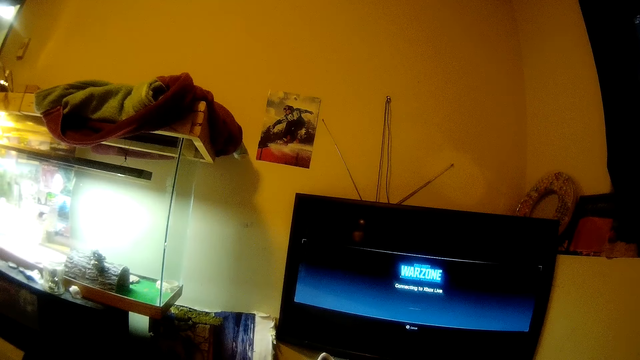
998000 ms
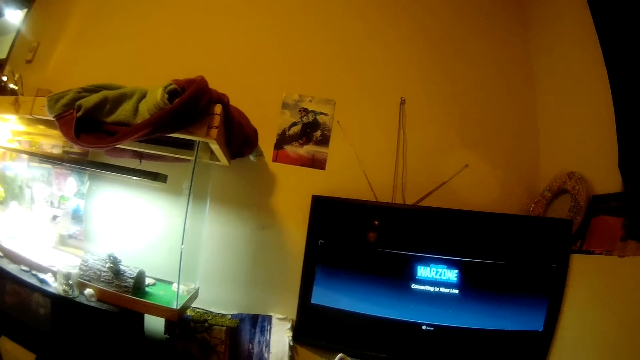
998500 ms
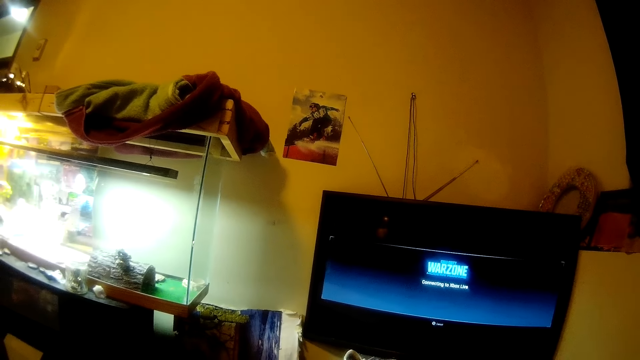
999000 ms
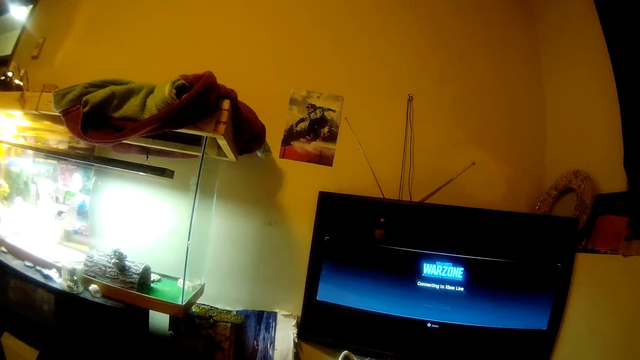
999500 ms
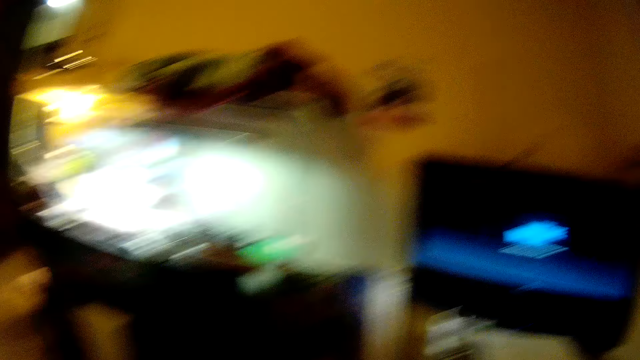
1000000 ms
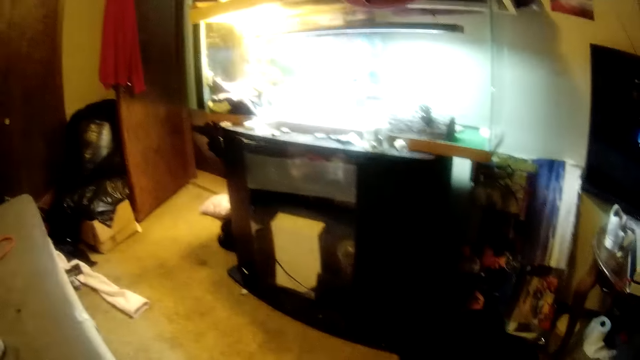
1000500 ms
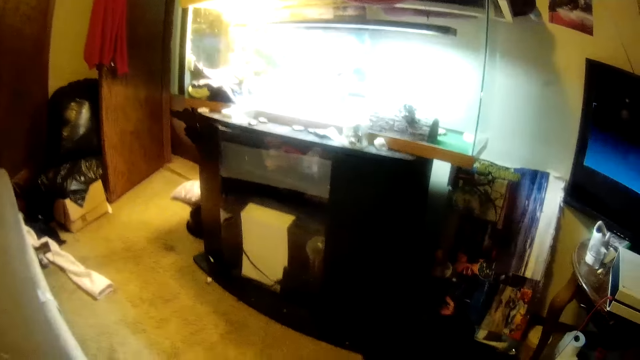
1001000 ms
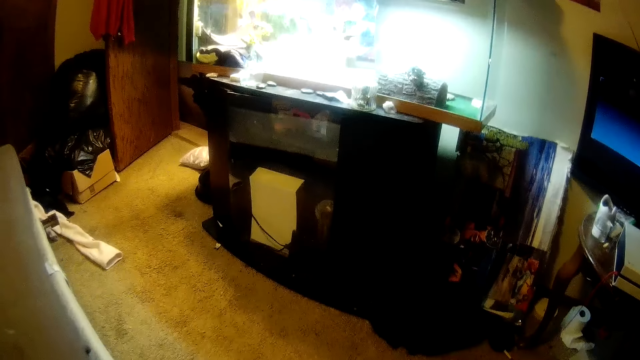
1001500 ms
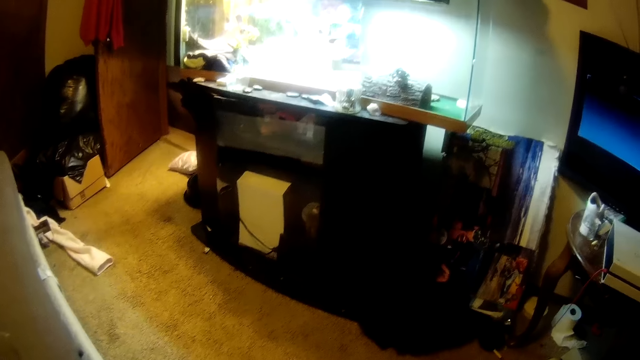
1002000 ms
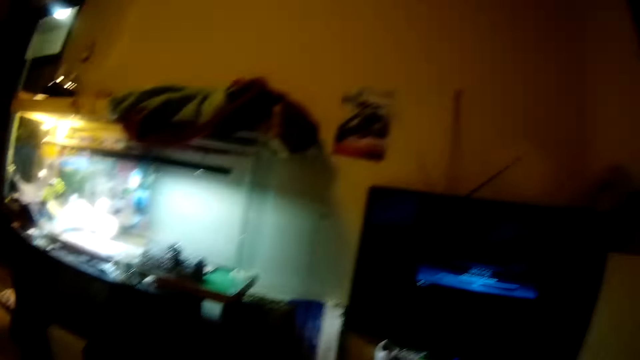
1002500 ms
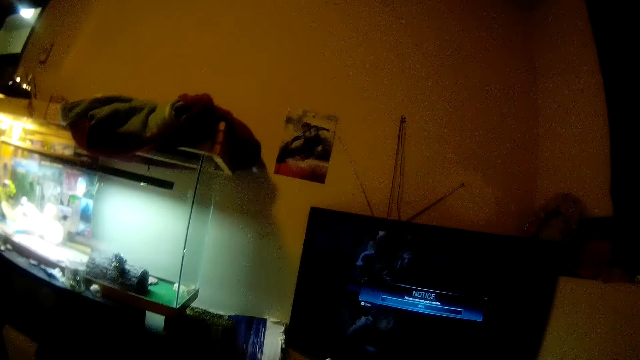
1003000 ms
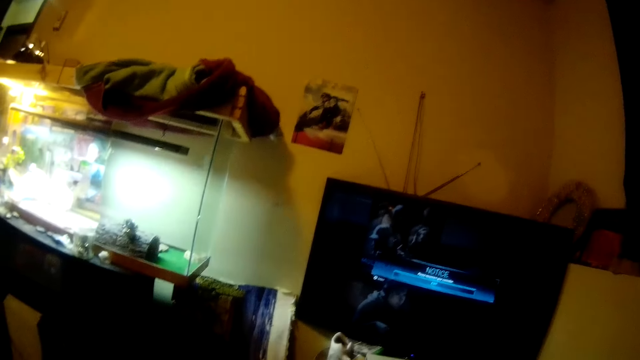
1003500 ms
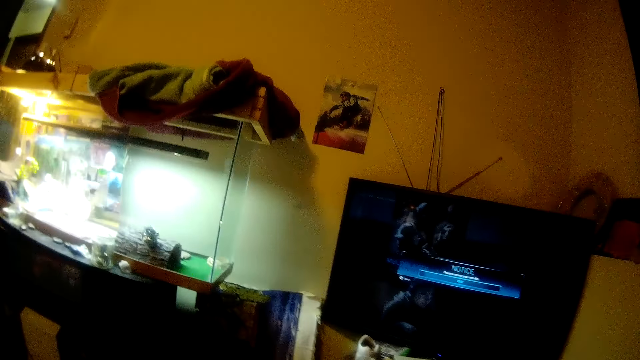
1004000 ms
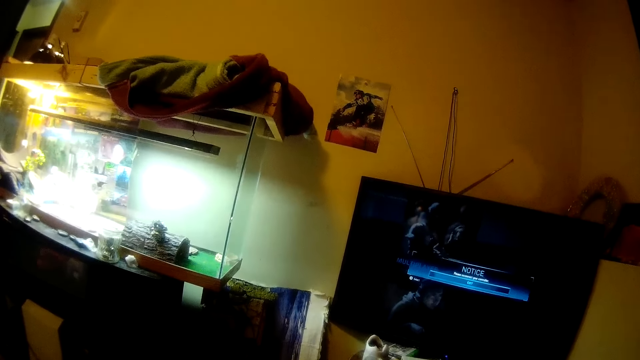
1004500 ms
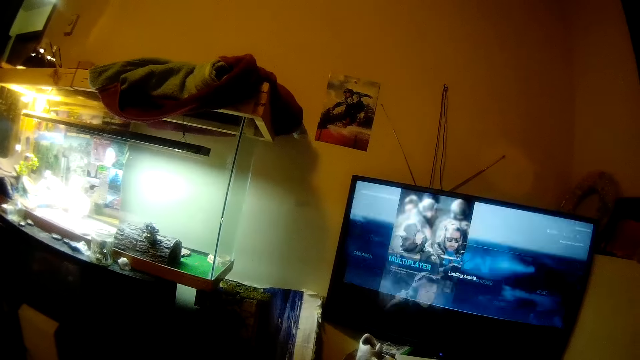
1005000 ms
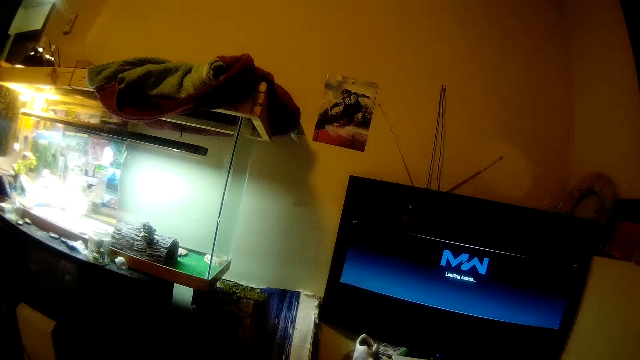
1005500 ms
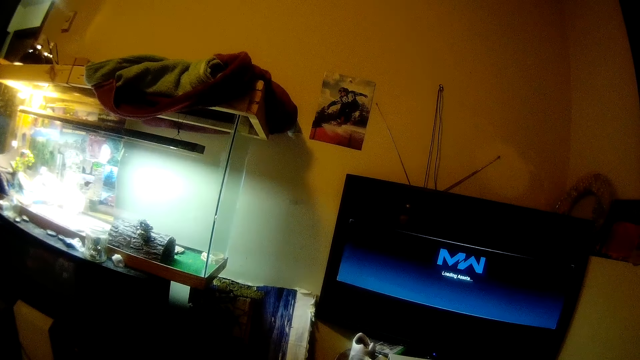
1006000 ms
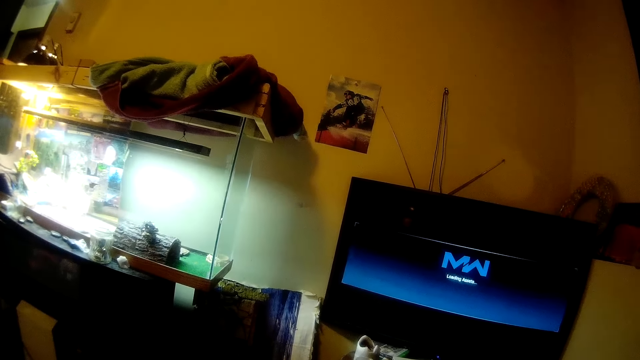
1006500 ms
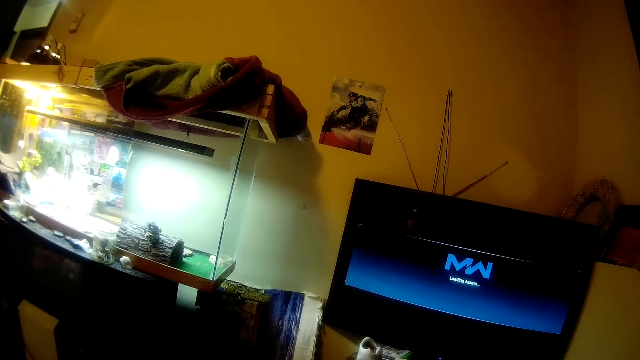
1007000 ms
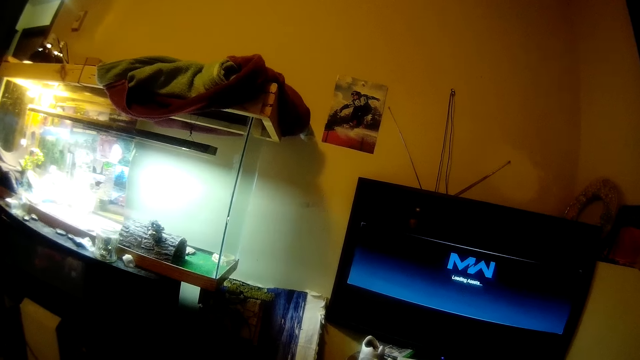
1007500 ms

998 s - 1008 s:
The camera wearer turns the head left. They stare at the floor. They look in the direction of the entrance door. They turn the head right. They stare at the television. They operate the television in the room.

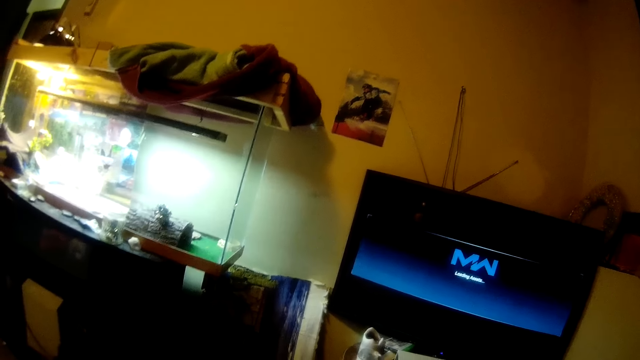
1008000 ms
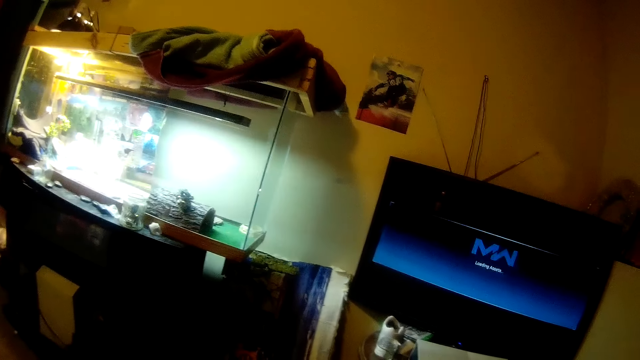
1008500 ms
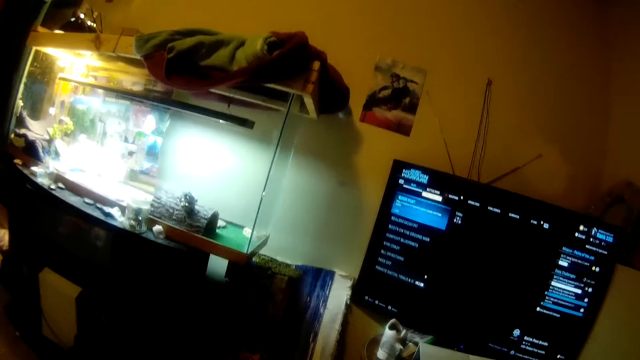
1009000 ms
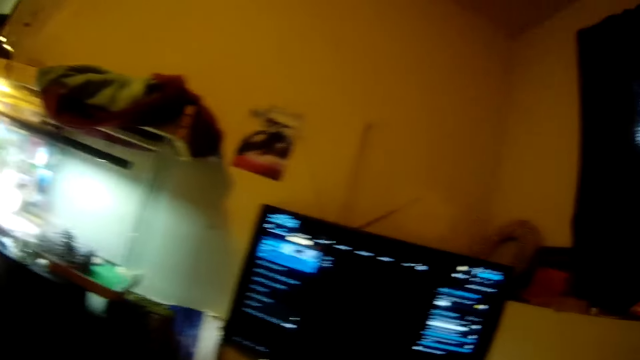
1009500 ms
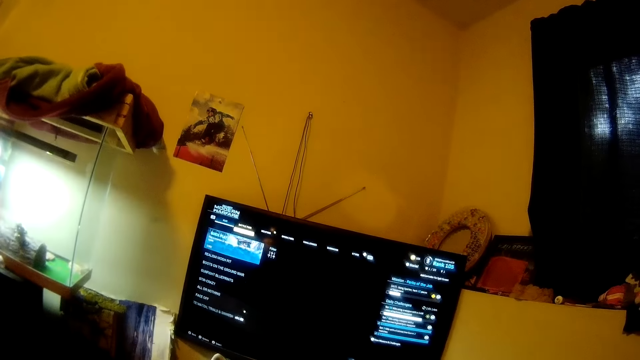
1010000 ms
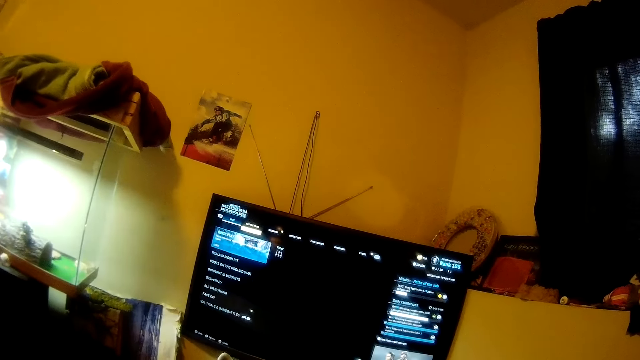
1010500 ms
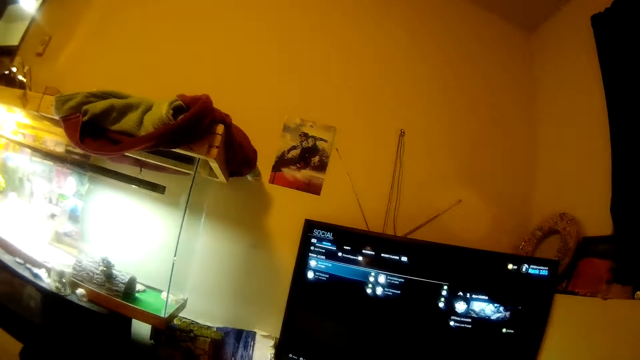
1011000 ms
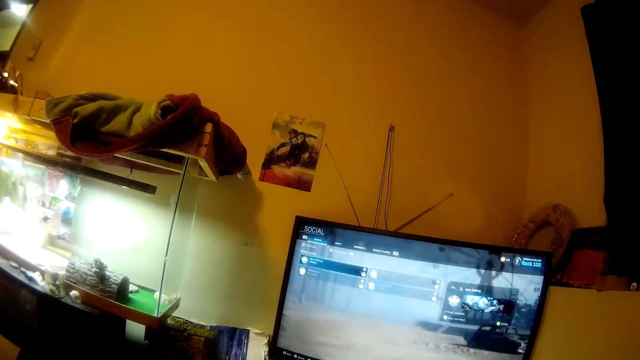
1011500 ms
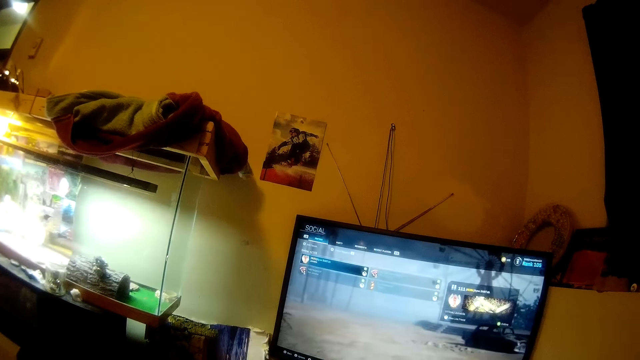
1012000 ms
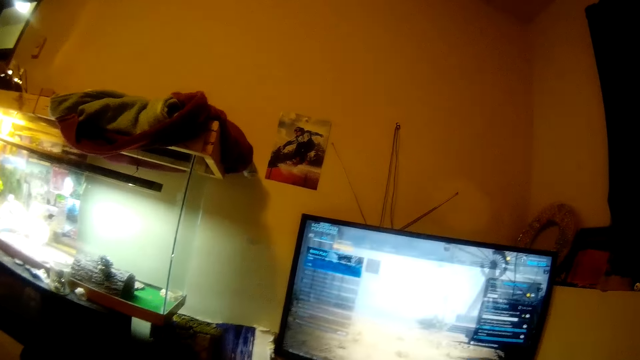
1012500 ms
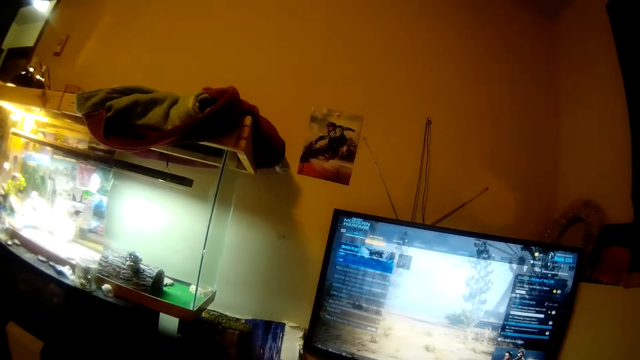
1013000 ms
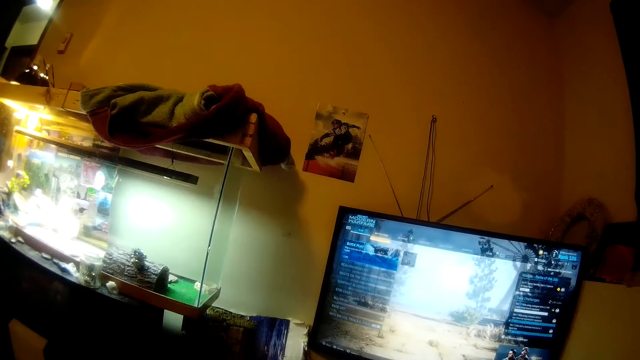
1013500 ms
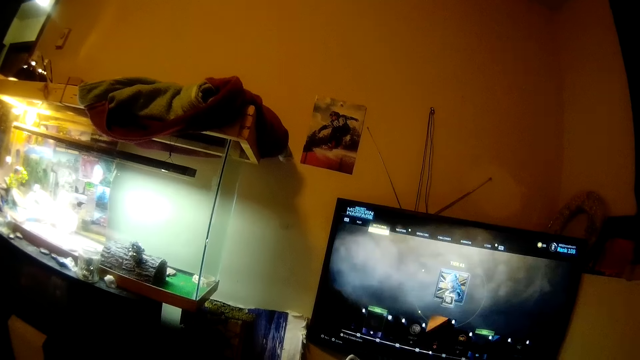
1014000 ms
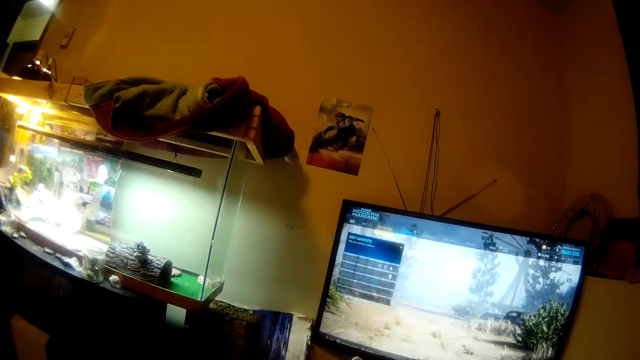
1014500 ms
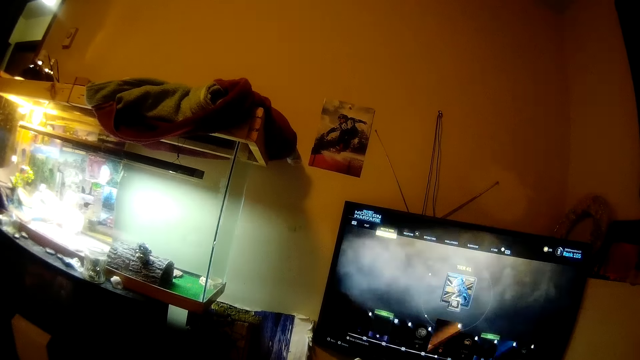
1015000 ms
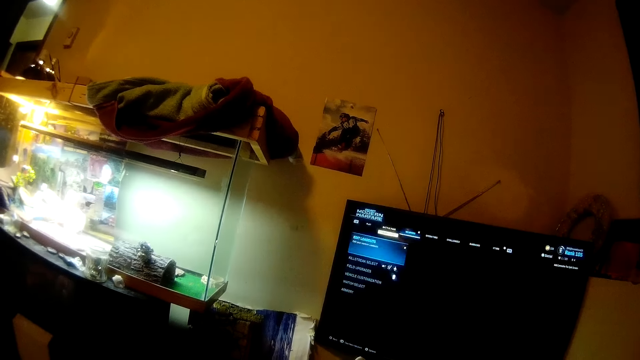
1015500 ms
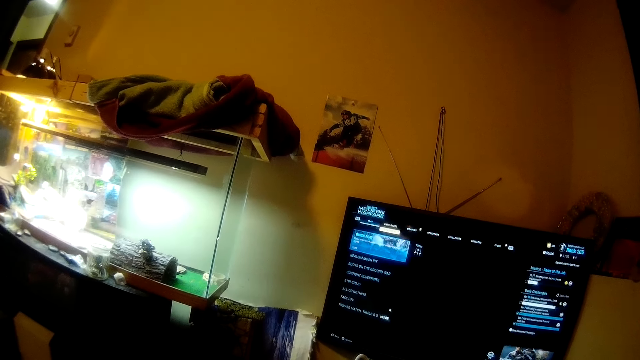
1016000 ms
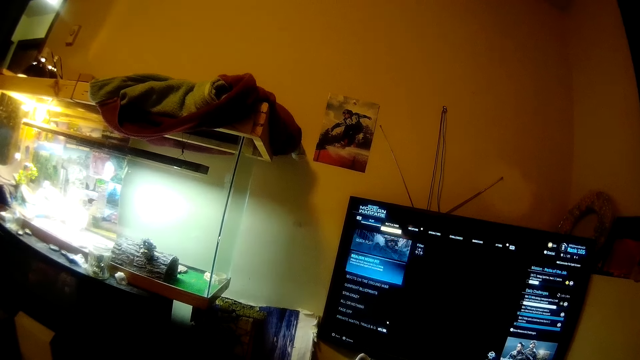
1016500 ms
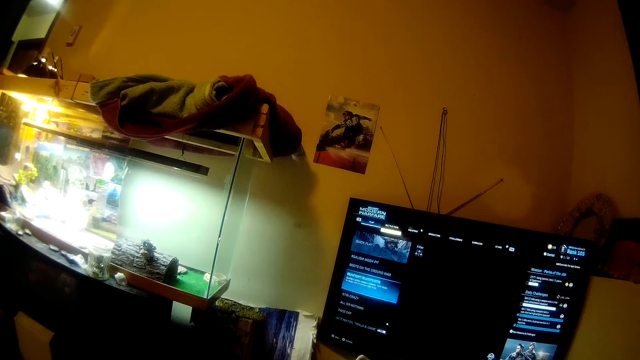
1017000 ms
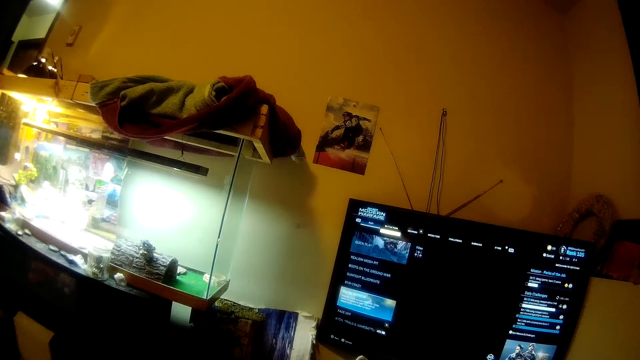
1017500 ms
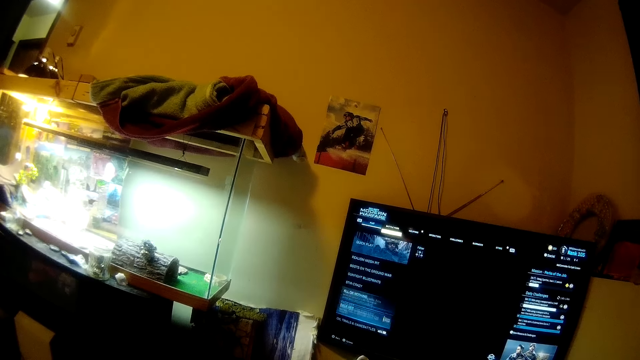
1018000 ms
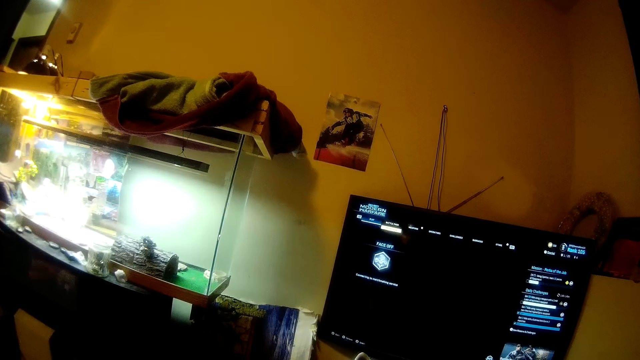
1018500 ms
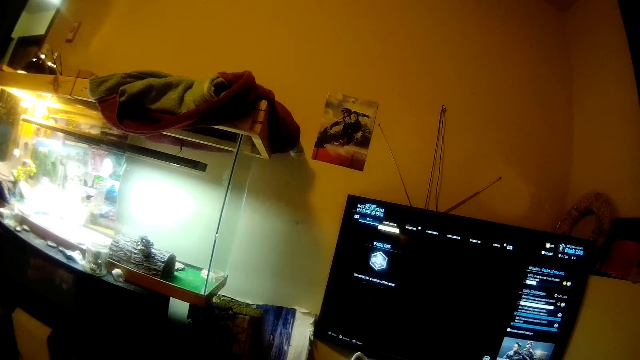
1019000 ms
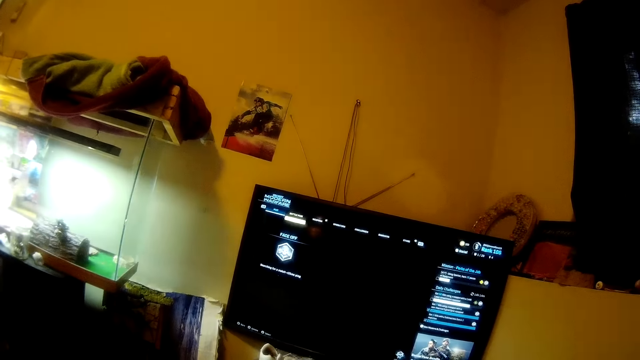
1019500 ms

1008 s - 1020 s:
The camera wearer moves the head right. They stare at the television.
